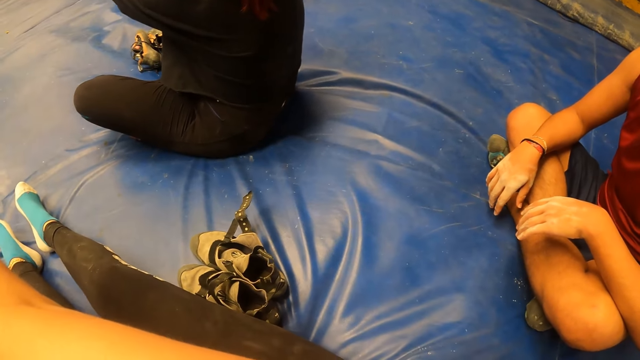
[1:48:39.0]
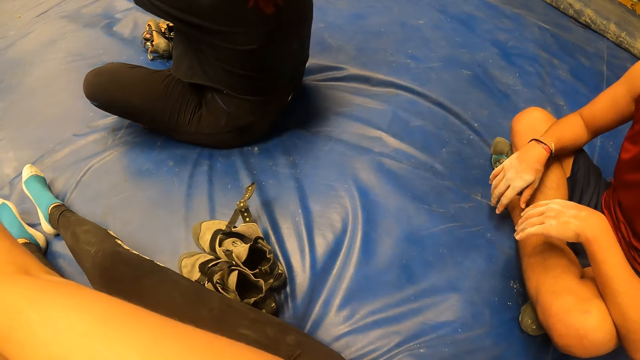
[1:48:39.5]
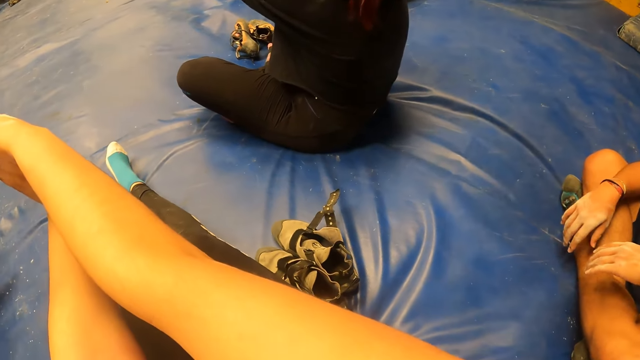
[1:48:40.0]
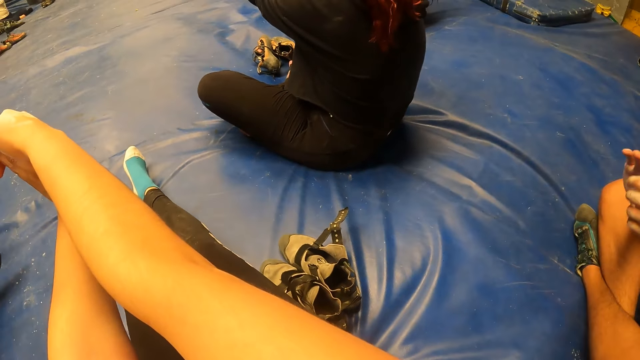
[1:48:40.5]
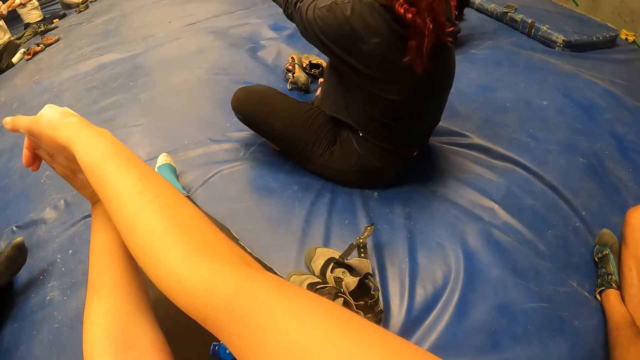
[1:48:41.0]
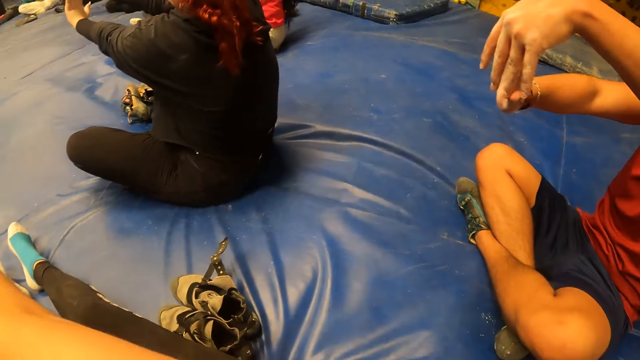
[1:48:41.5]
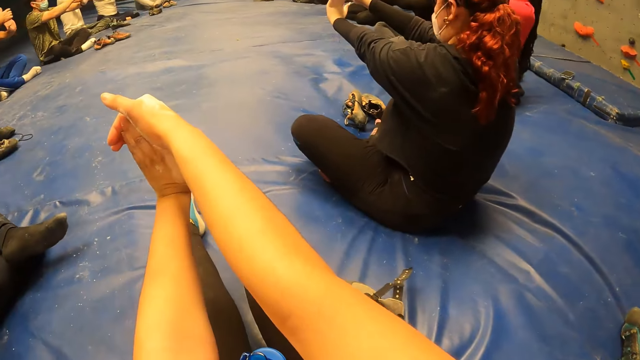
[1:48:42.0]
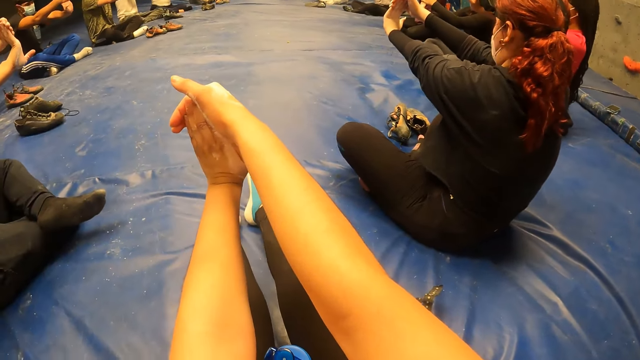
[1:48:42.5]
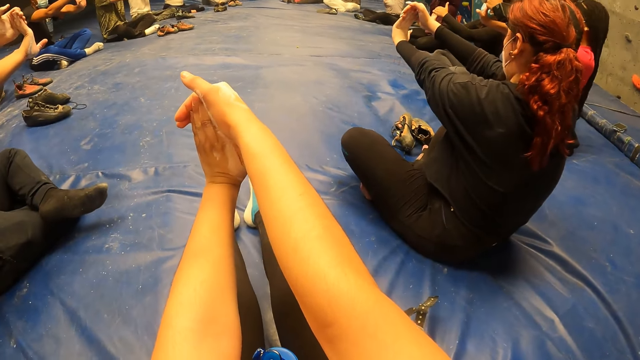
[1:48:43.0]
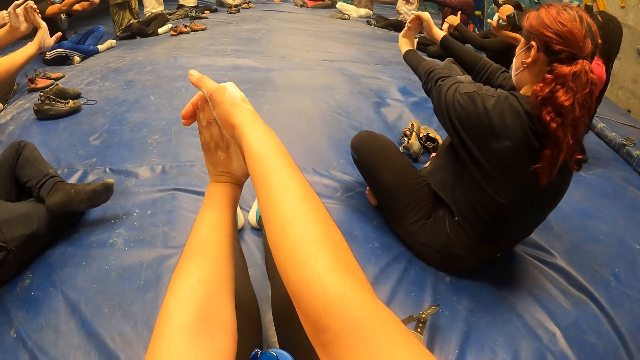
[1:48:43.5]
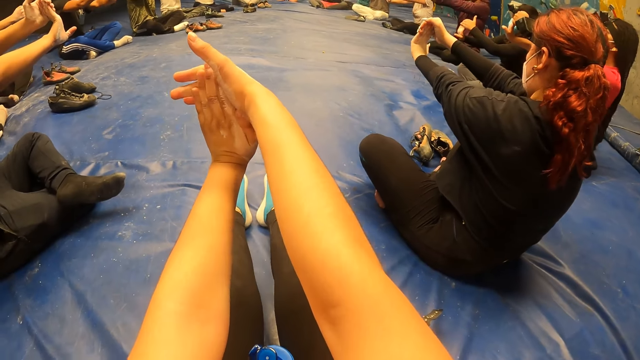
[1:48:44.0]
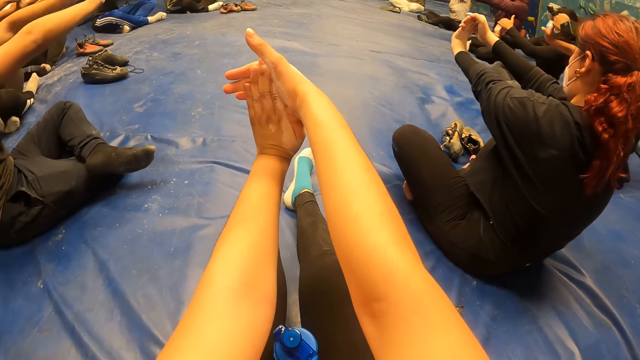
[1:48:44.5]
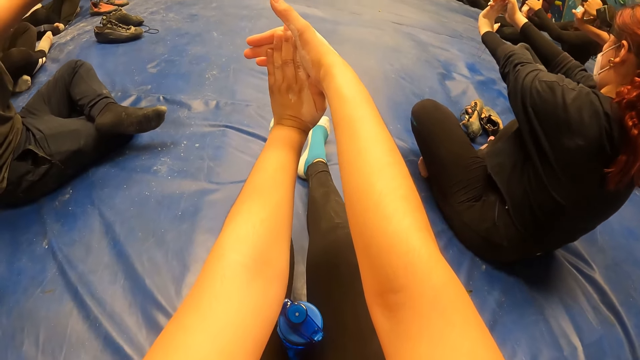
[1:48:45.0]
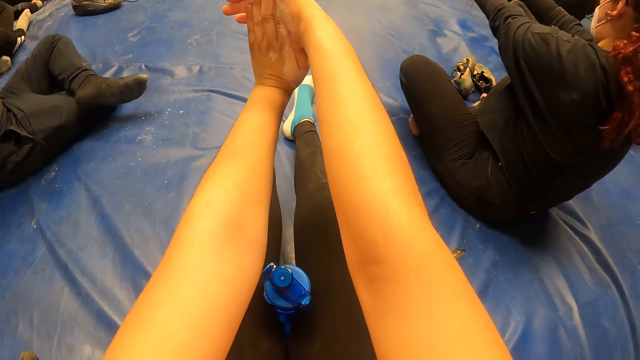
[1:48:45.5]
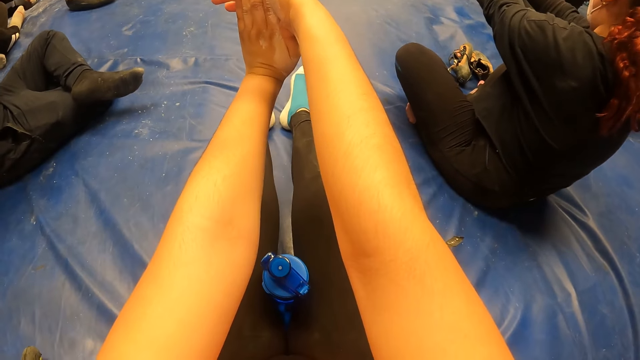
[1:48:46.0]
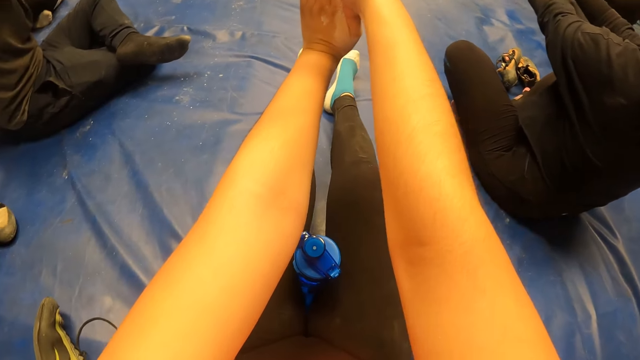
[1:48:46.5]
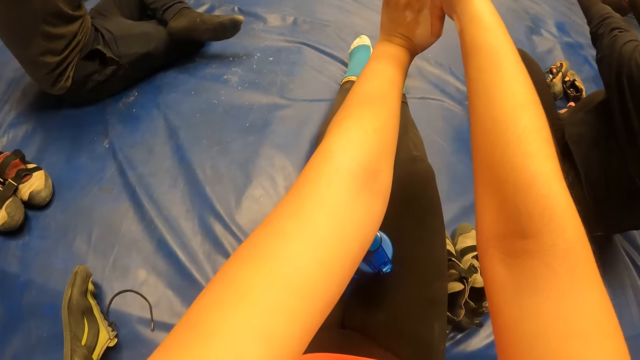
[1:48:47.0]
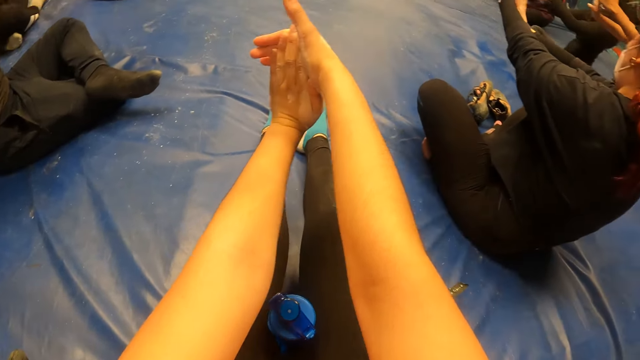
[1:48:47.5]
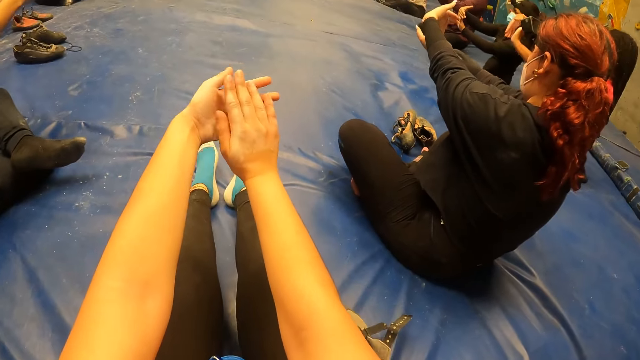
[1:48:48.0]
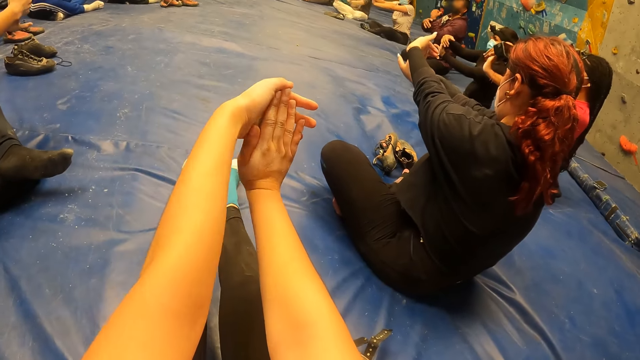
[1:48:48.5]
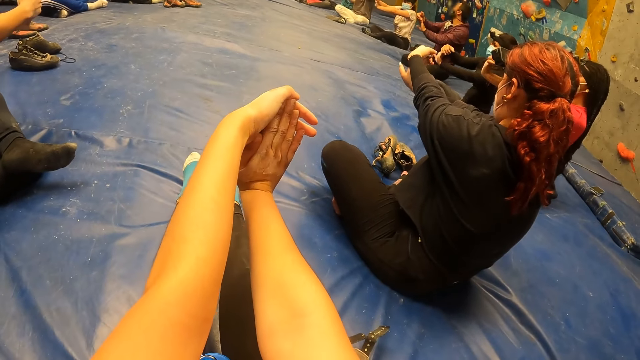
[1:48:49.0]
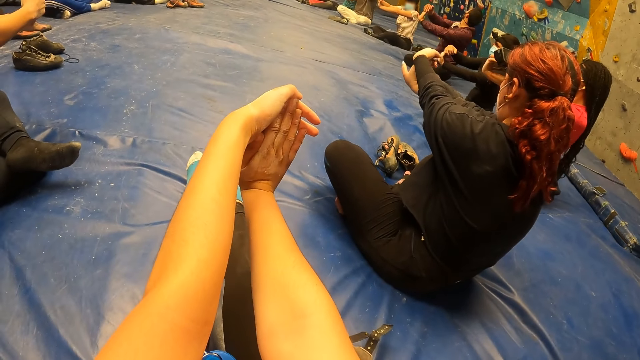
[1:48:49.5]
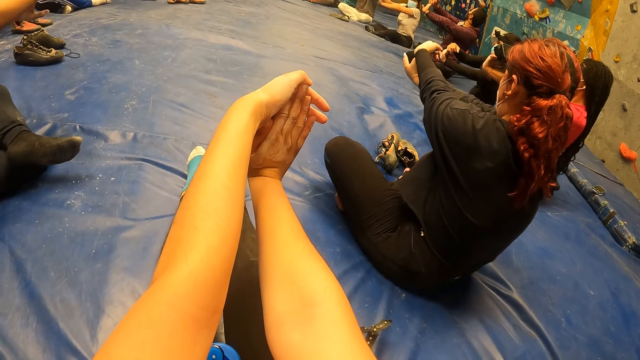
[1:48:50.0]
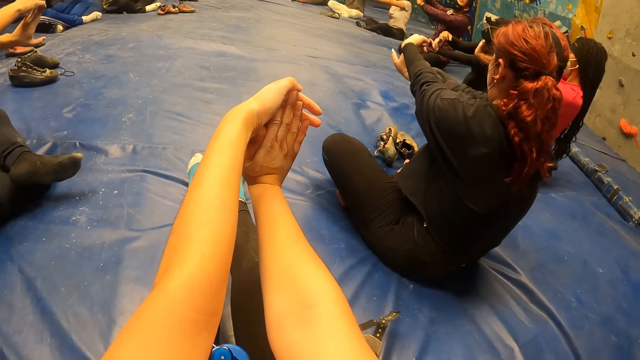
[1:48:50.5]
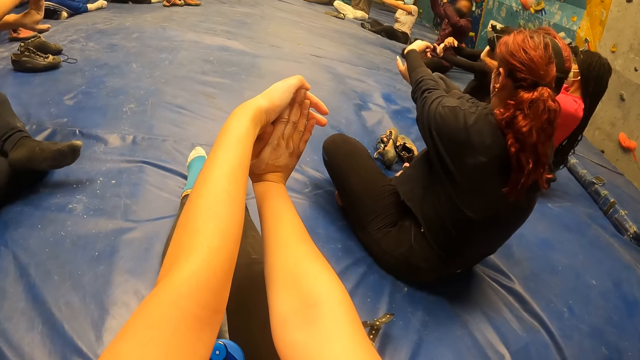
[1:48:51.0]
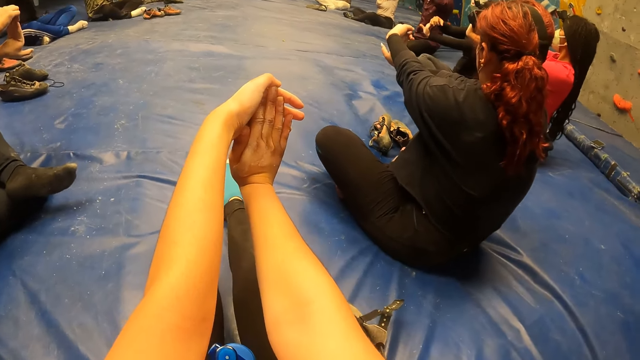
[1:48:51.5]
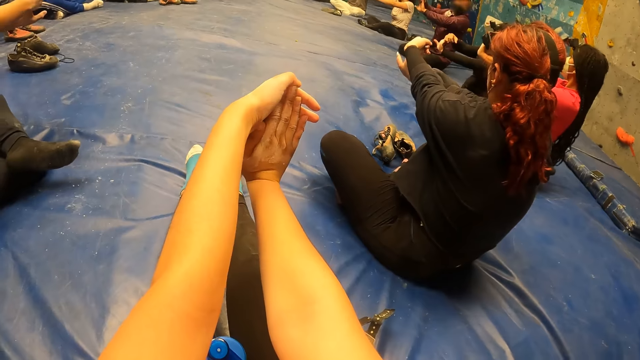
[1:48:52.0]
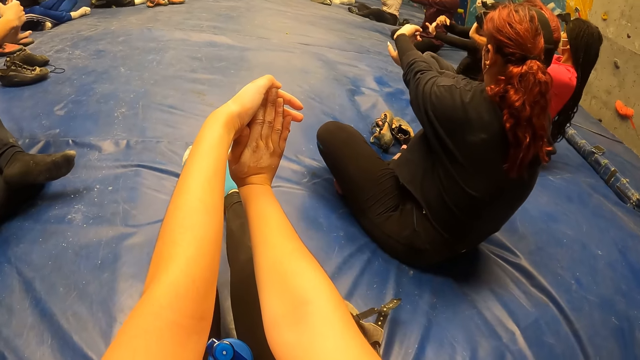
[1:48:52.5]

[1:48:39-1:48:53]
The camera wearer stretches the left wrist. The woman stretches her right wrist with her left hand. The camera wearer stretches her right wrist with her left hand.

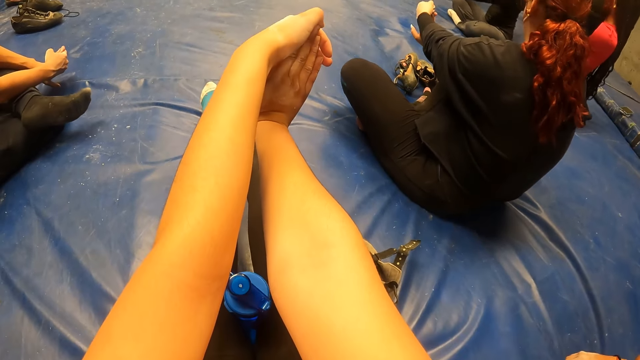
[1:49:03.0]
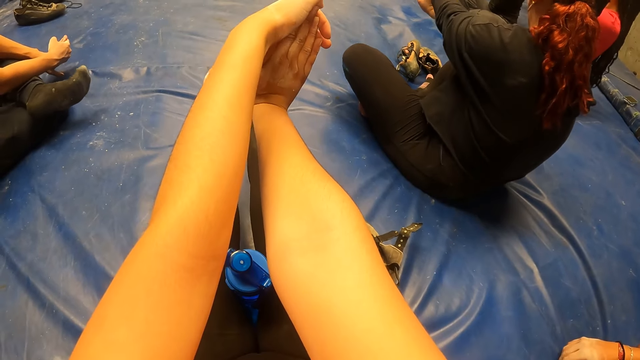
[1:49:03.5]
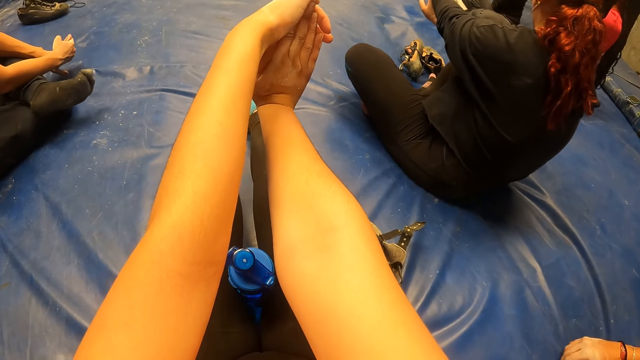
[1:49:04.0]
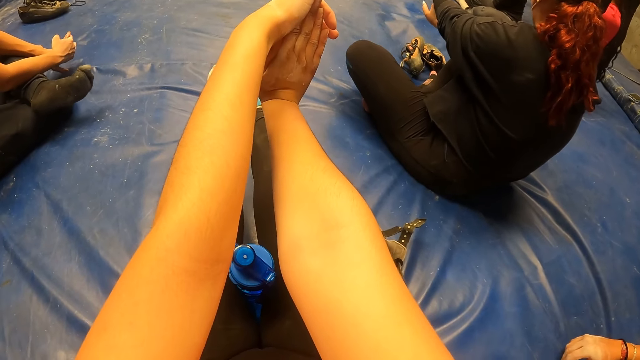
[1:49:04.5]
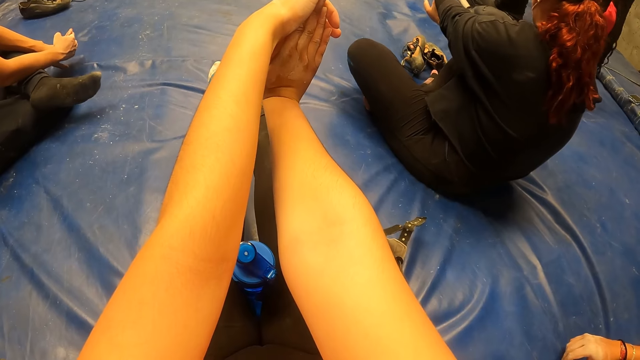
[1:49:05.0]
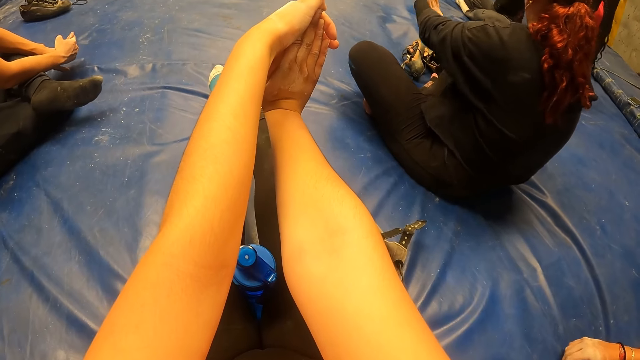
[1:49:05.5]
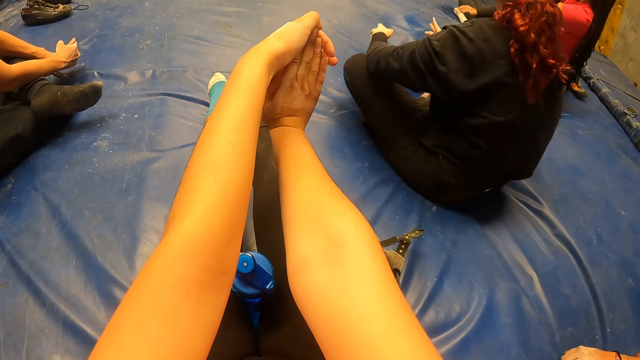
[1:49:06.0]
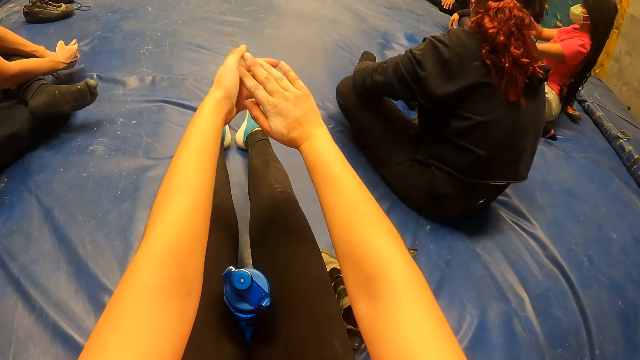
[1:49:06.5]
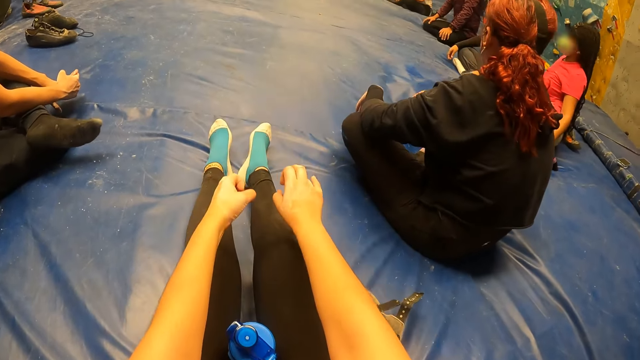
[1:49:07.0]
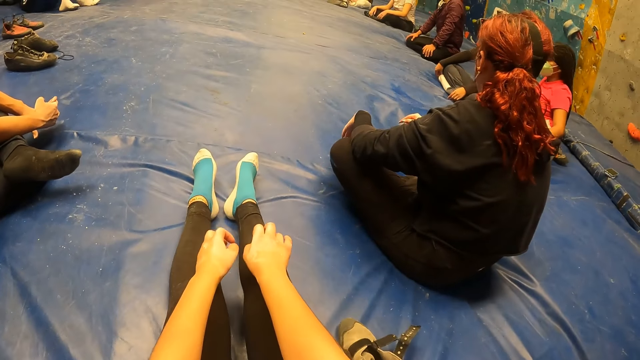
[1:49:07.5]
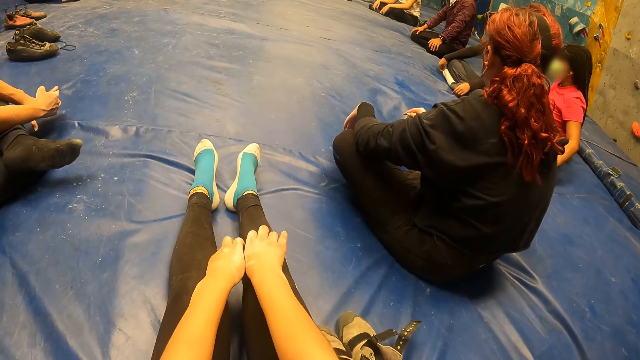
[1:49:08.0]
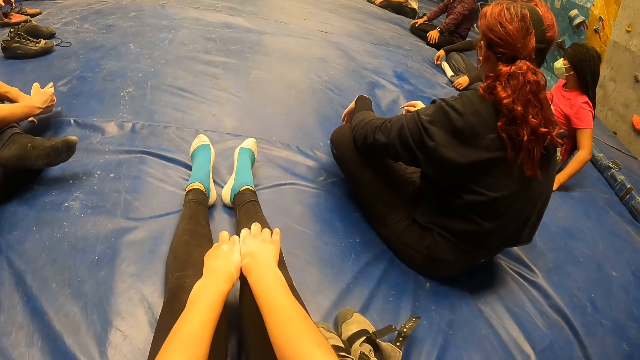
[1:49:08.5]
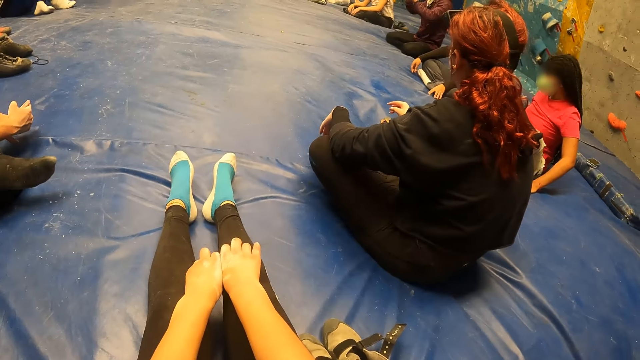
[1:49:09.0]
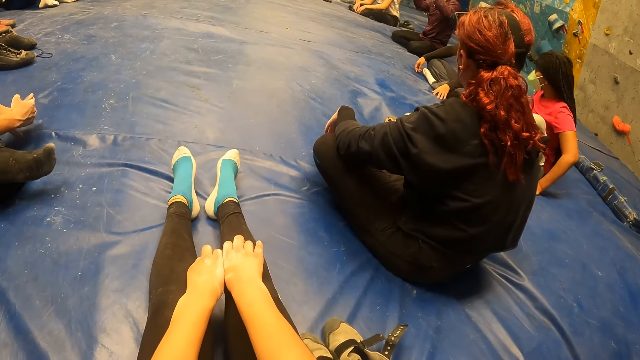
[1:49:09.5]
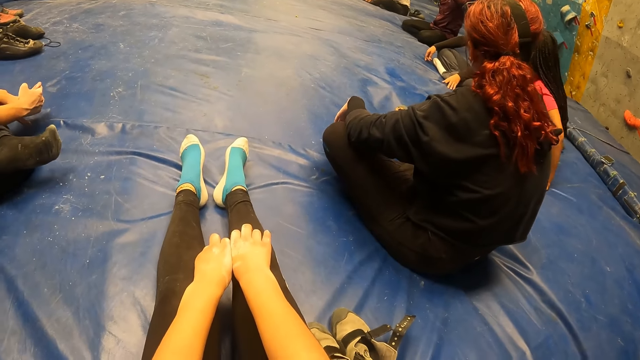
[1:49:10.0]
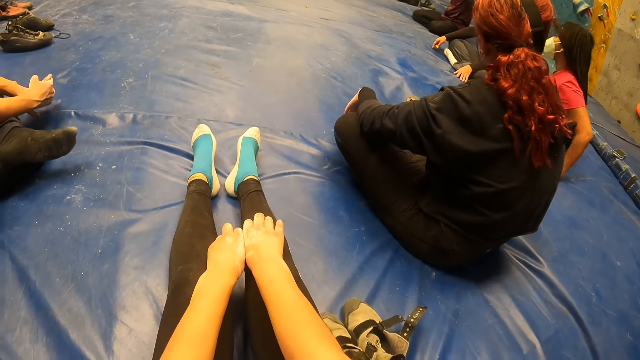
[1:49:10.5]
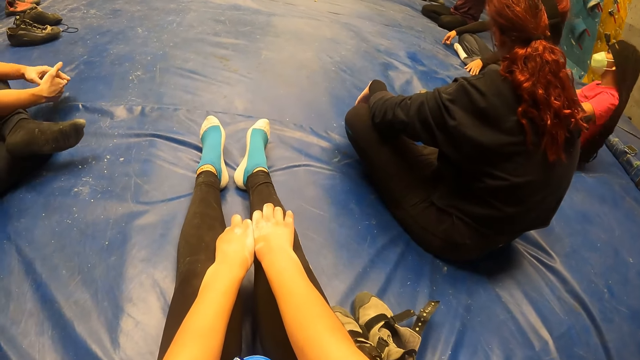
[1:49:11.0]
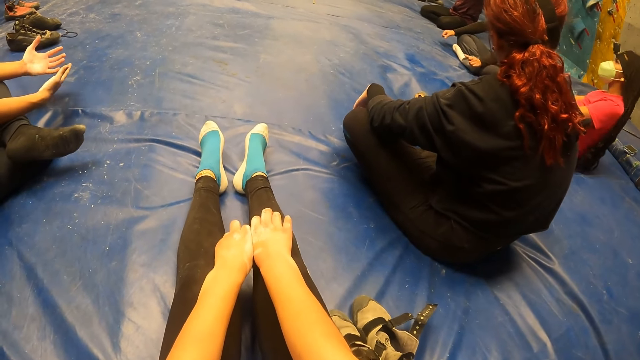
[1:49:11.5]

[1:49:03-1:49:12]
The camera wearer puts the hands on the legs.
